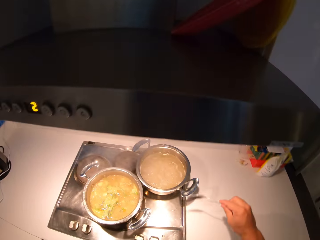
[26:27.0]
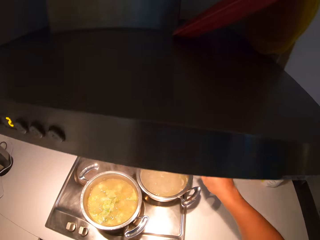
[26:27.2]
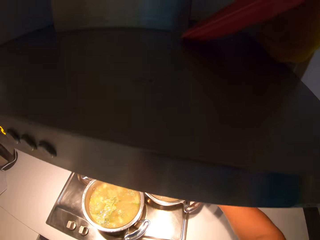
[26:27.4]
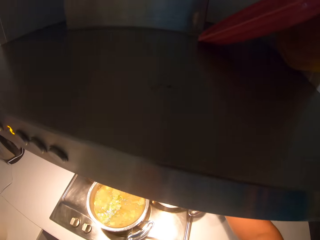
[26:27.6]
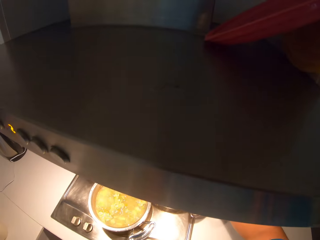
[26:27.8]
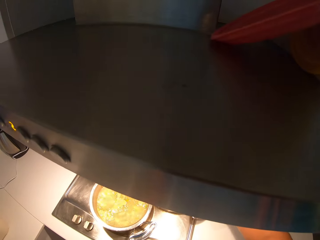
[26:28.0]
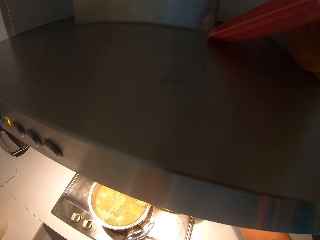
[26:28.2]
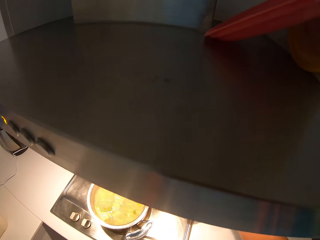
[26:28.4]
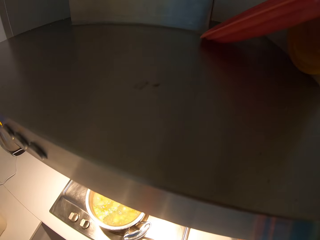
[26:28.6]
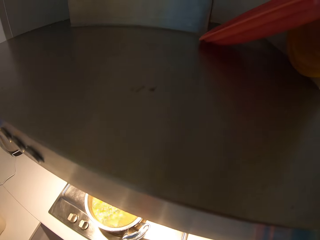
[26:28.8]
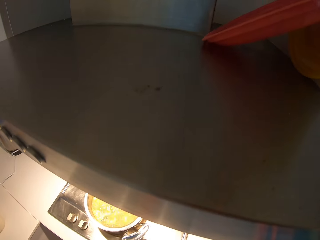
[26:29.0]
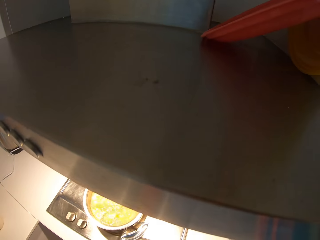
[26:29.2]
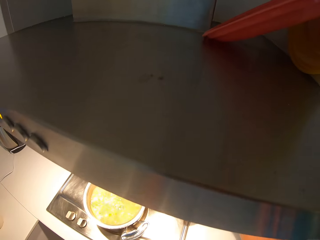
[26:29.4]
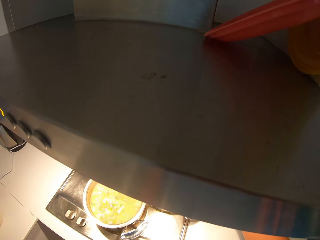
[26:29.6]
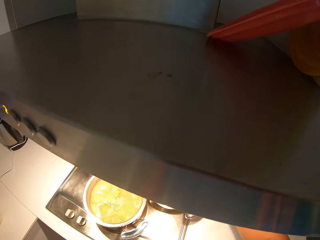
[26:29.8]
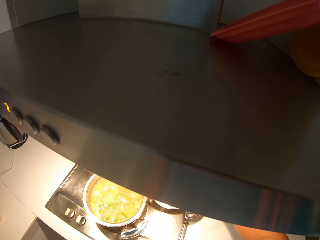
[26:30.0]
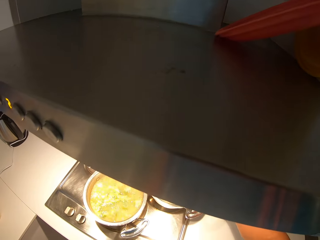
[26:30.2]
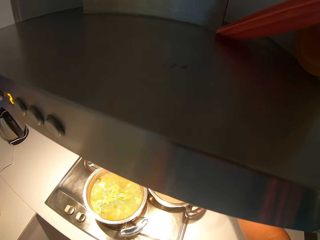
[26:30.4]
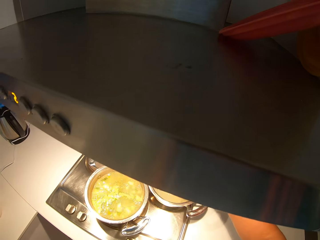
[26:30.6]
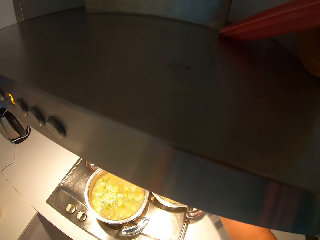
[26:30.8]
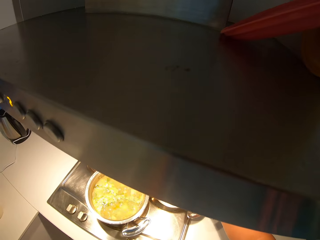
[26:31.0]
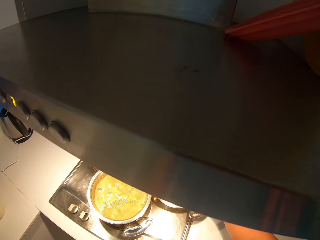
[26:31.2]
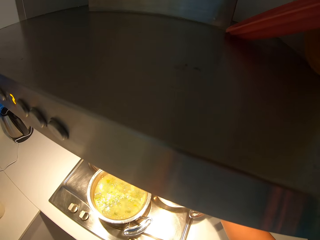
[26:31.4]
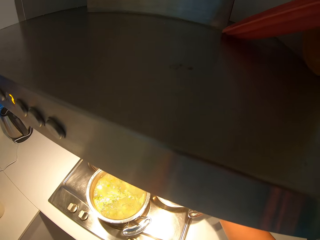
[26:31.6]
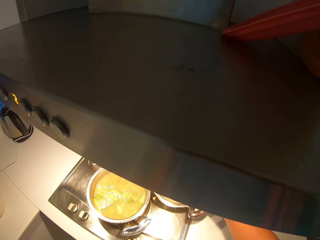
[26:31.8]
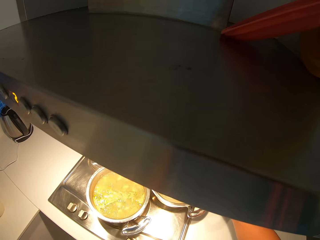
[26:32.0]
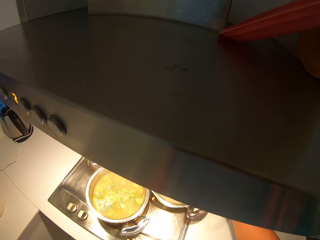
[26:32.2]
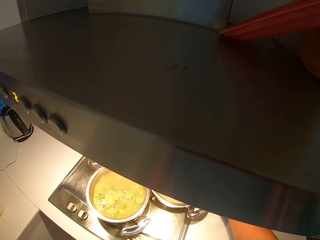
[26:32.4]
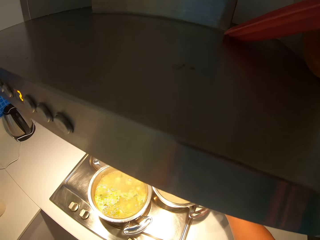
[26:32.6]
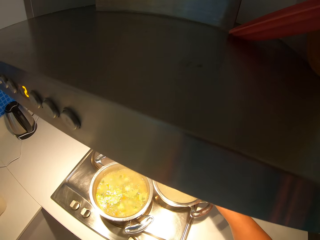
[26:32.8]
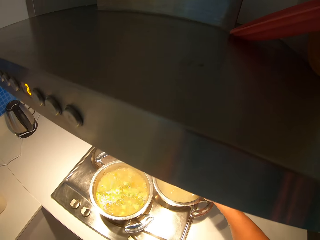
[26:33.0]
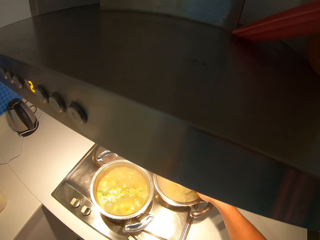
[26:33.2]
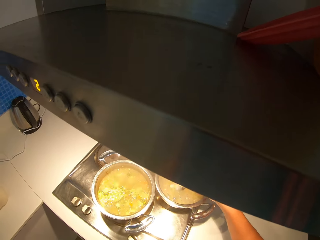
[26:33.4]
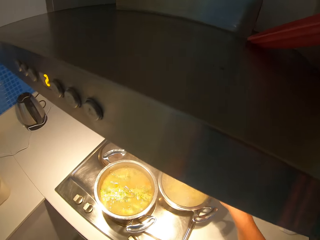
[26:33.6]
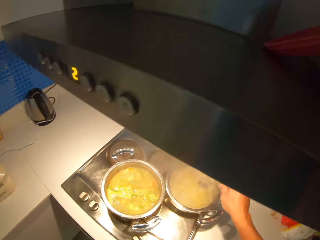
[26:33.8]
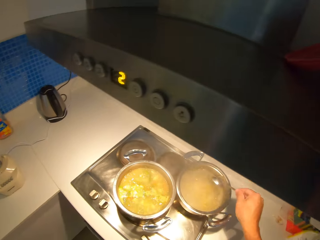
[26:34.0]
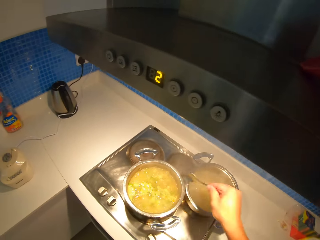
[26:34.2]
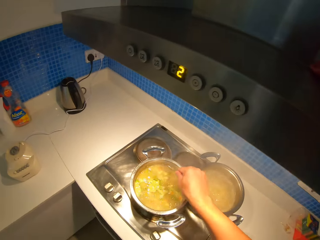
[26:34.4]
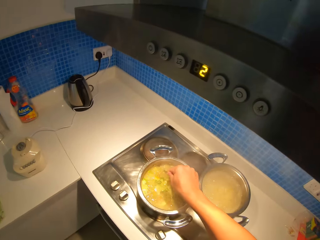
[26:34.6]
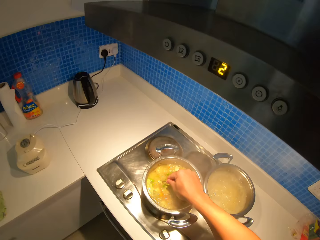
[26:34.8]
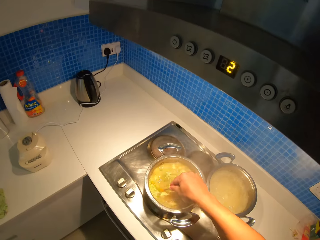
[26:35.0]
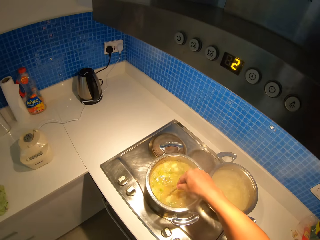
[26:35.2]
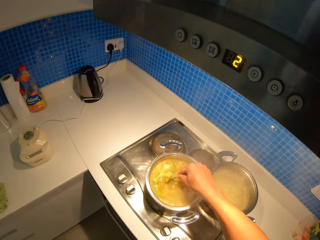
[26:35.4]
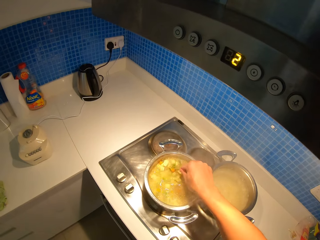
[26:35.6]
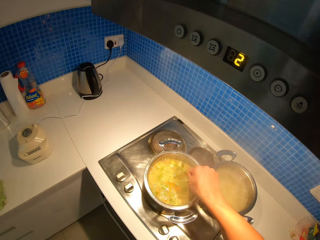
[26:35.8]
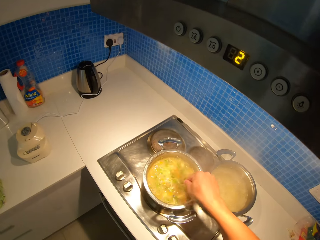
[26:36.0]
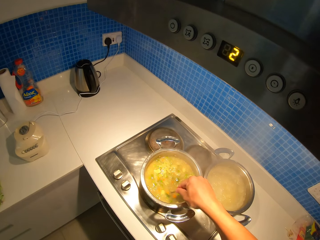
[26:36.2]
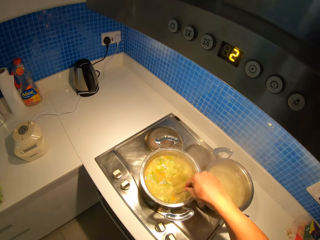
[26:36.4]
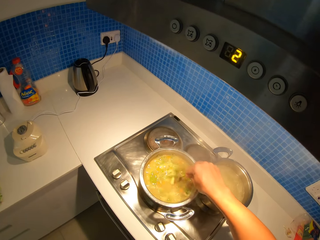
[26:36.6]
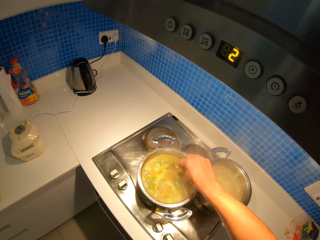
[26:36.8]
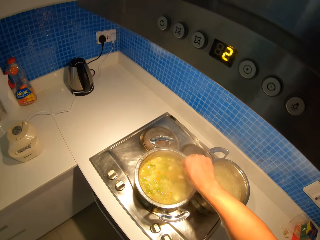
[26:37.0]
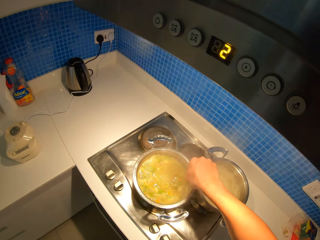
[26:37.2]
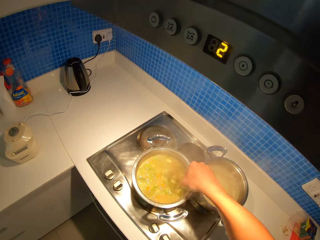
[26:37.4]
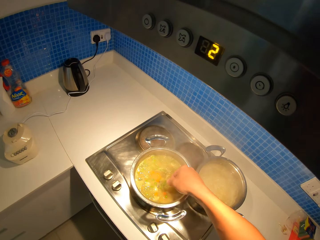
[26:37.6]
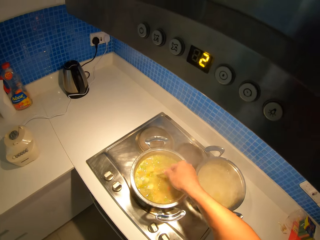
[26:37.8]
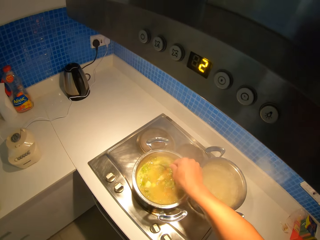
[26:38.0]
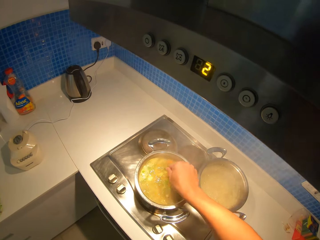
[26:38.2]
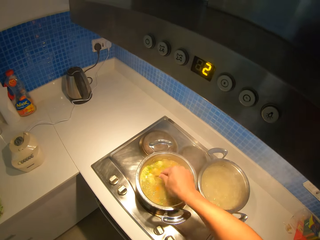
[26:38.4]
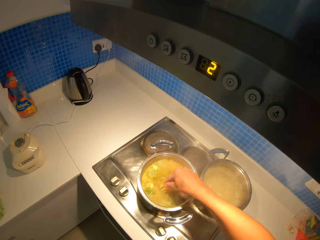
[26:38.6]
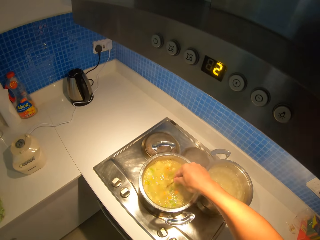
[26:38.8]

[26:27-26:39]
The camera wearer picks up a spoon. They stir the macaroni in the pot with the spoon. They stir the stew pot with the spoon.

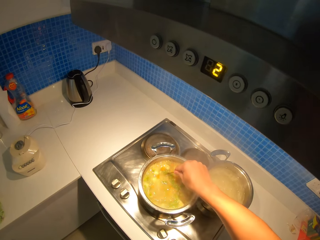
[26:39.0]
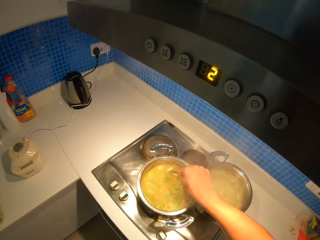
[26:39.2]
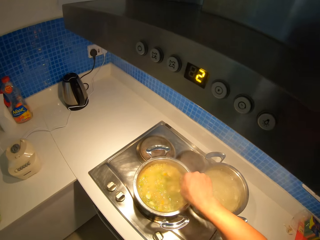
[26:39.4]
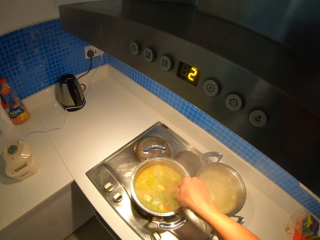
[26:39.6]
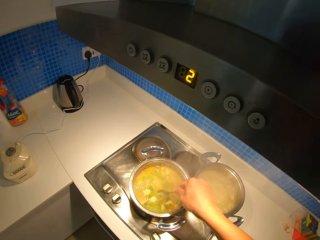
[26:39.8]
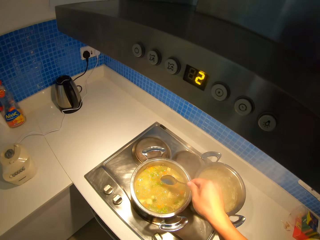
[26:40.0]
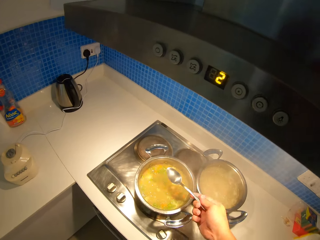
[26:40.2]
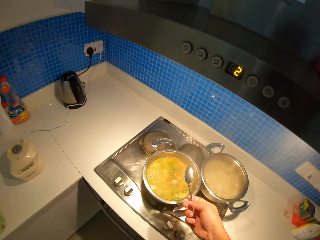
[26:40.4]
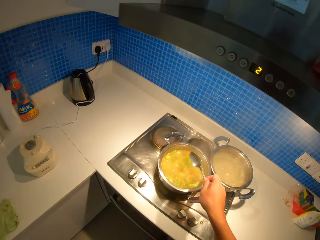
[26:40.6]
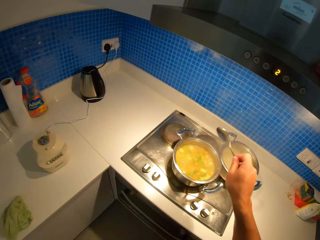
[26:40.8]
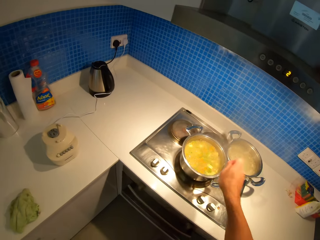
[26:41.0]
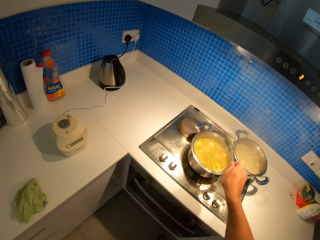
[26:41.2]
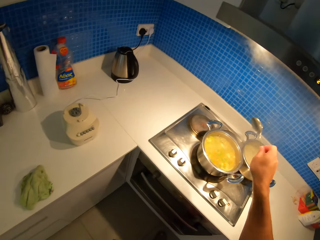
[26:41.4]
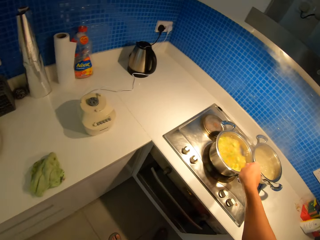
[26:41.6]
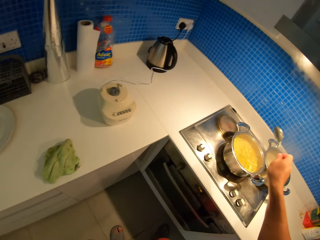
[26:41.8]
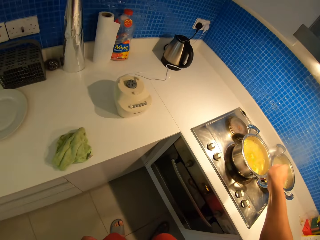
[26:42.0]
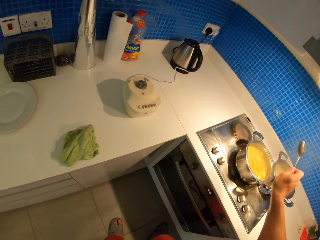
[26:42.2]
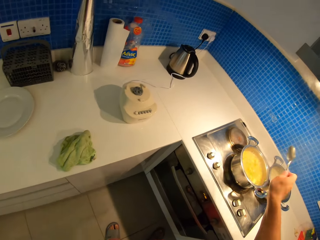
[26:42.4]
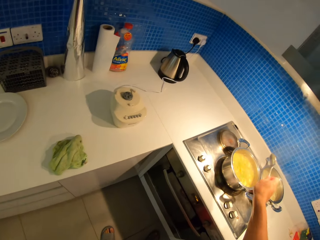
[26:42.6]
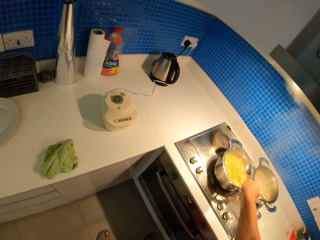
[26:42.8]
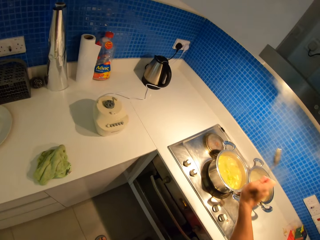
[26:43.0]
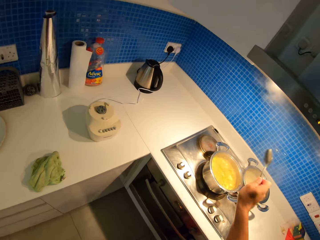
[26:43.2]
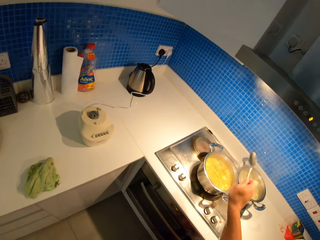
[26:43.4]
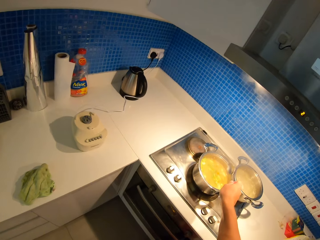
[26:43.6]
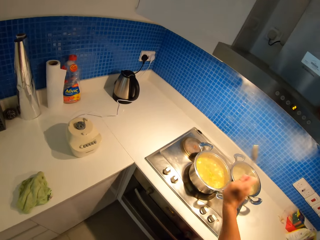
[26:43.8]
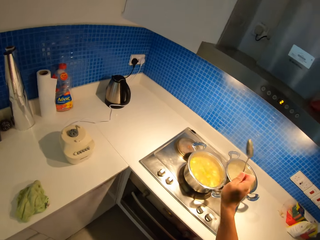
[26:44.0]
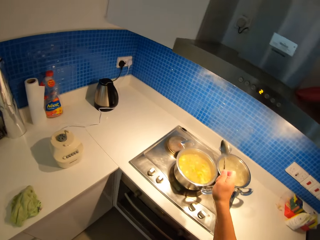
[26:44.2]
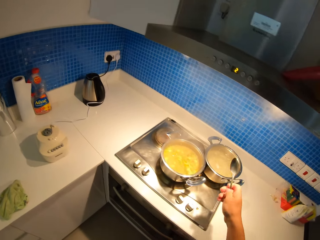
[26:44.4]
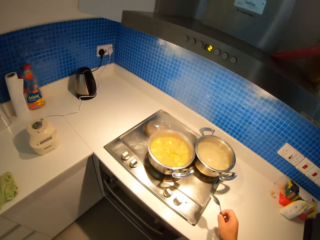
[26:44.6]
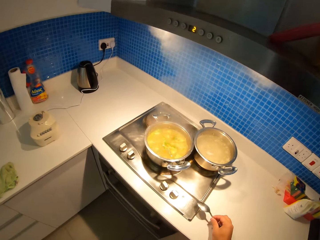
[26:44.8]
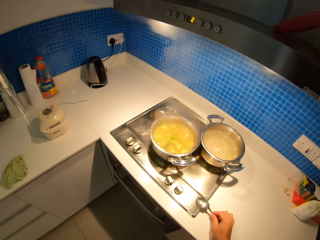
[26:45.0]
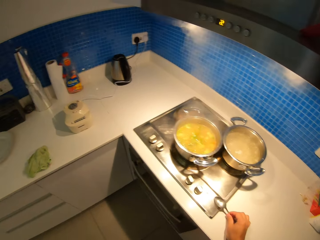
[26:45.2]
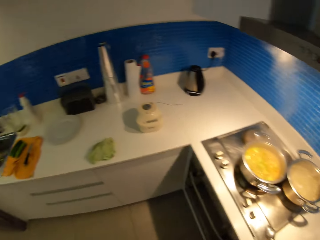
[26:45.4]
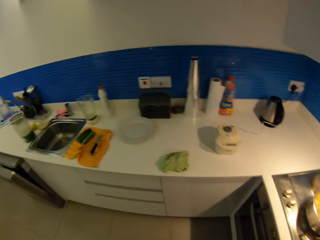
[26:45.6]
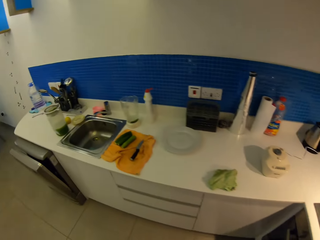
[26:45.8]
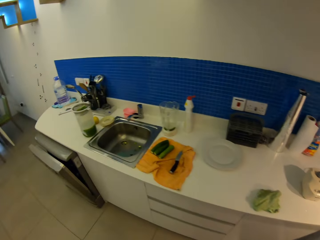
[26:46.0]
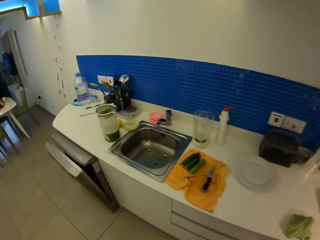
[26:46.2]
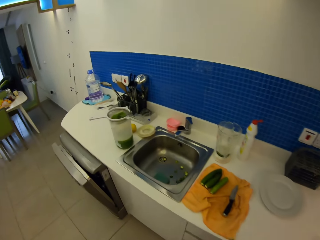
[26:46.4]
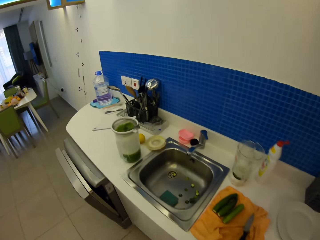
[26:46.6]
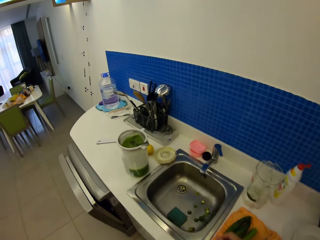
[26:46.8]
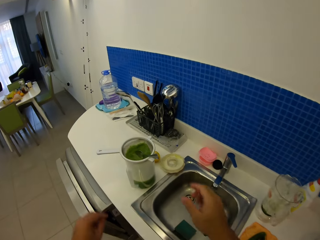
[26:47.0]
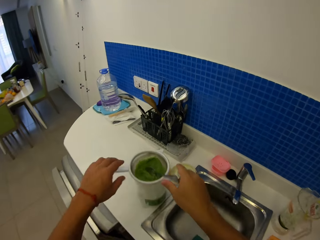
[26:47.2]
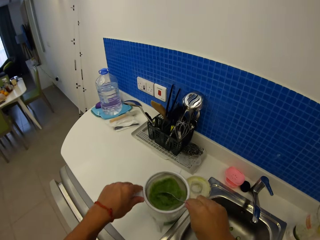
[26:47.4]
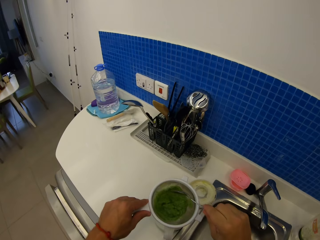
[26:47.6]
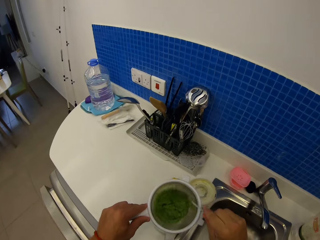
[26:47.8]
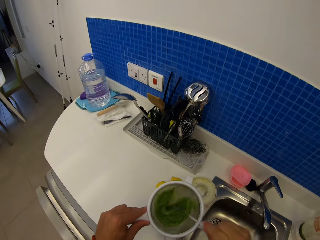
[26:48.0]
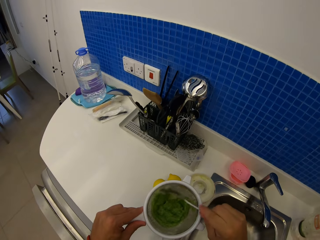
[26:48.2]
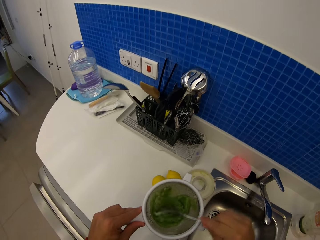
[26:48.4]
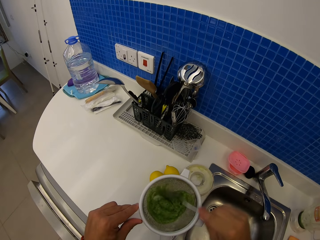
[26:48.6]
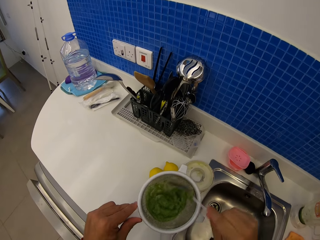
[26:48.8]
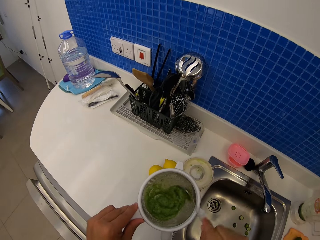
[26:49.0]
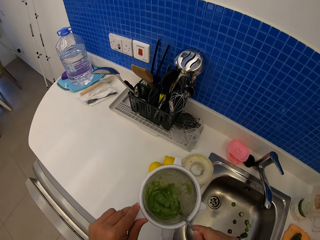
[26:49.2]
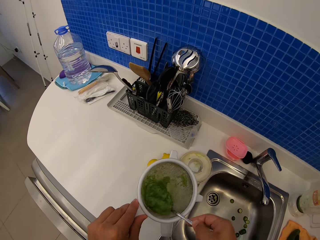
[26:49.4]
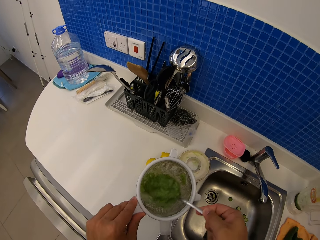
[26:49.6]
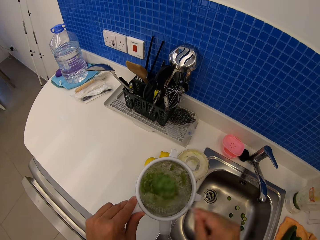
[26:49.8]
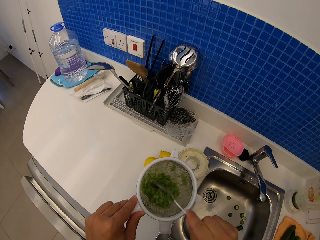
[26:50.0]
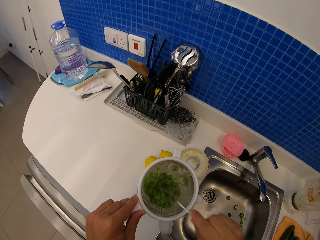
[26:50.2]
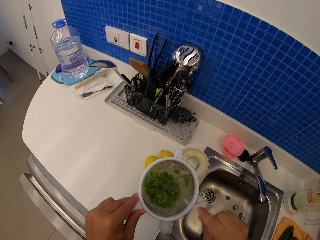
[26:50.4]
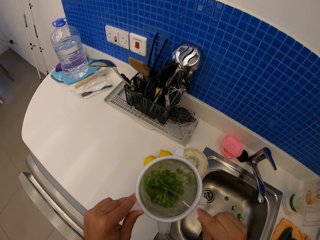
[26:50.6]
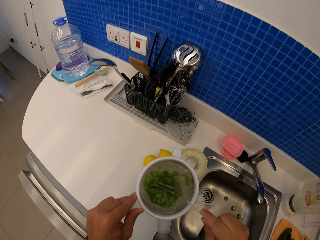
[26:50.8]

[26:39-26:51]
The camera wearer shakes the spoon over the stew pot. They put the spoon down on the cooker. They hold a sieve. They hold the spoon. They pick up the spoon. They stir the cucumber in the sieve.
